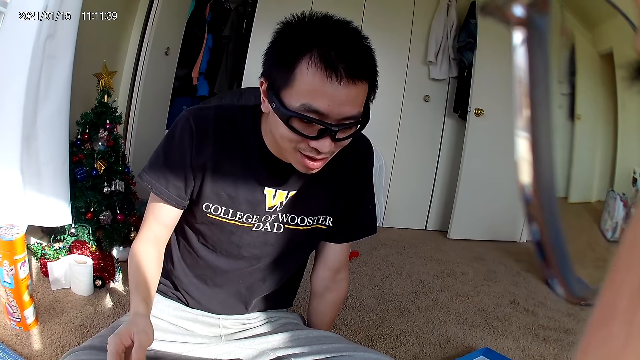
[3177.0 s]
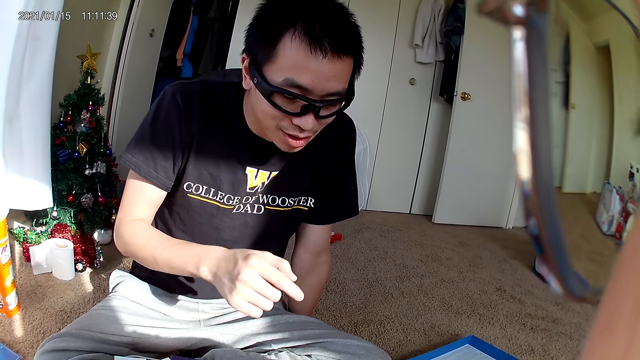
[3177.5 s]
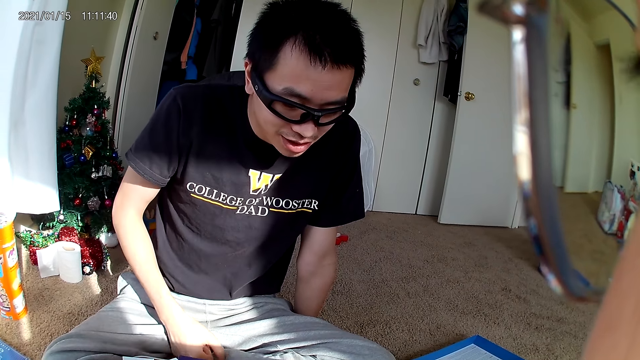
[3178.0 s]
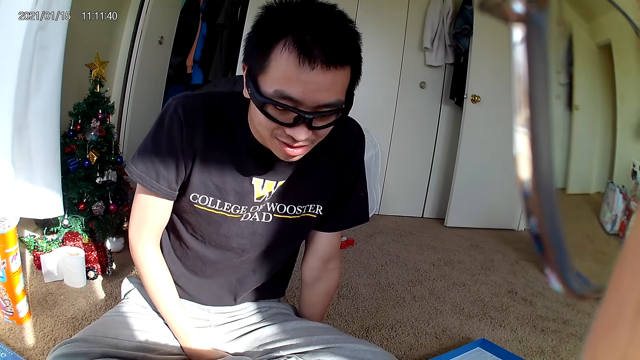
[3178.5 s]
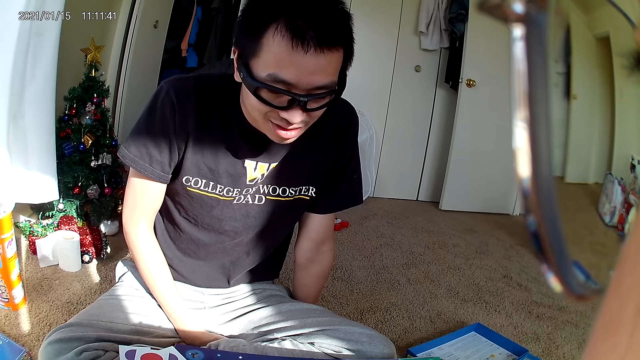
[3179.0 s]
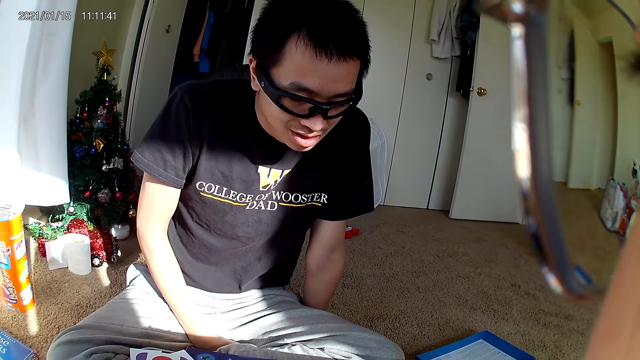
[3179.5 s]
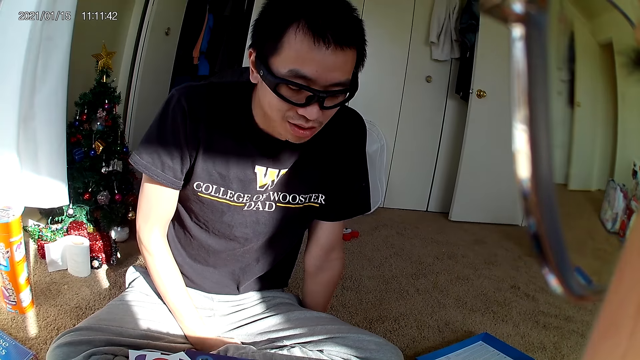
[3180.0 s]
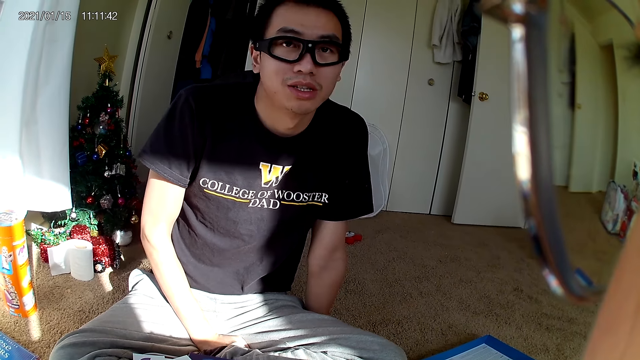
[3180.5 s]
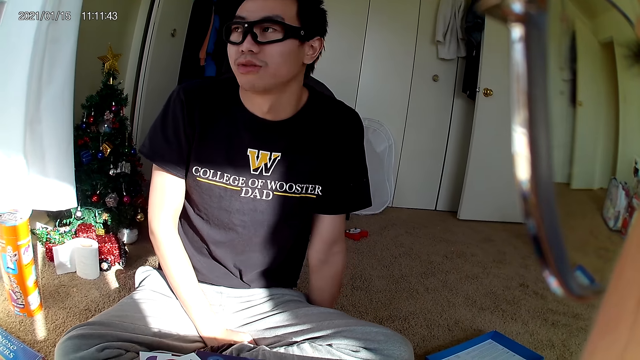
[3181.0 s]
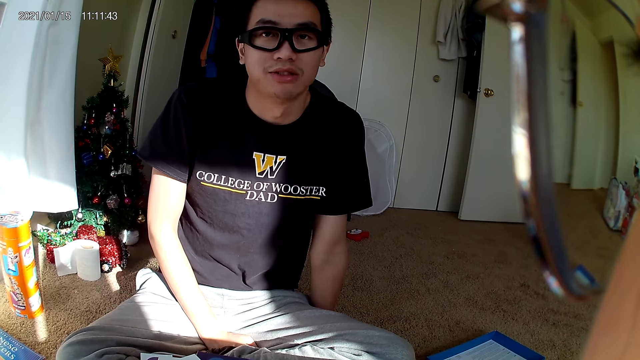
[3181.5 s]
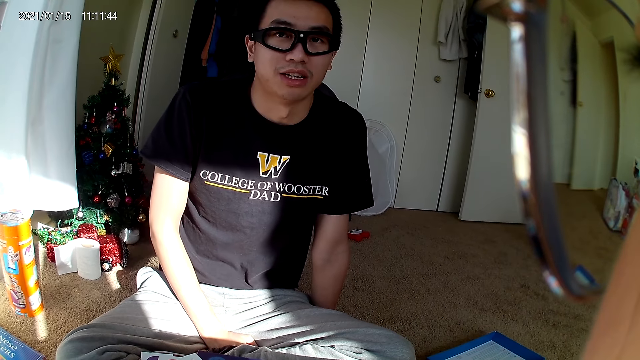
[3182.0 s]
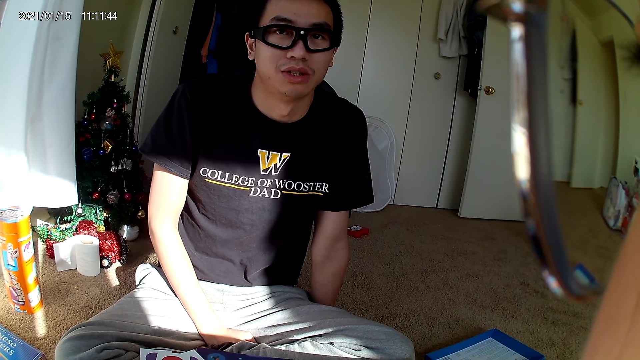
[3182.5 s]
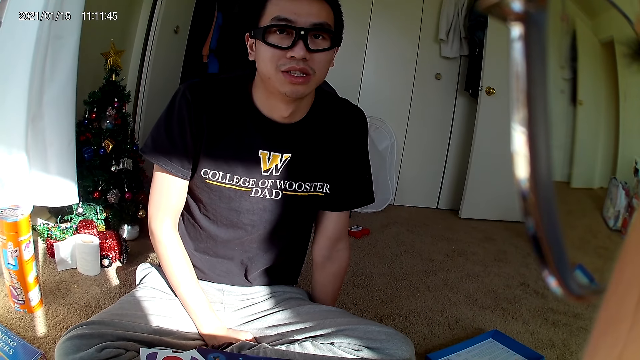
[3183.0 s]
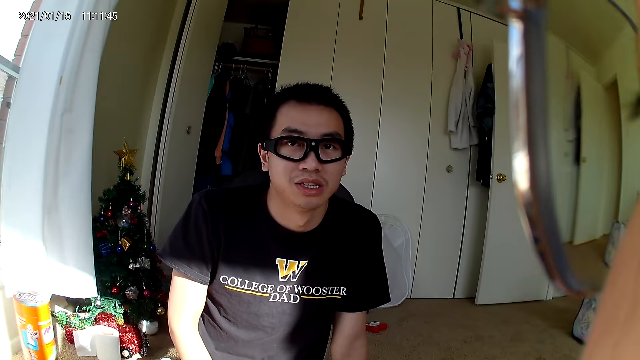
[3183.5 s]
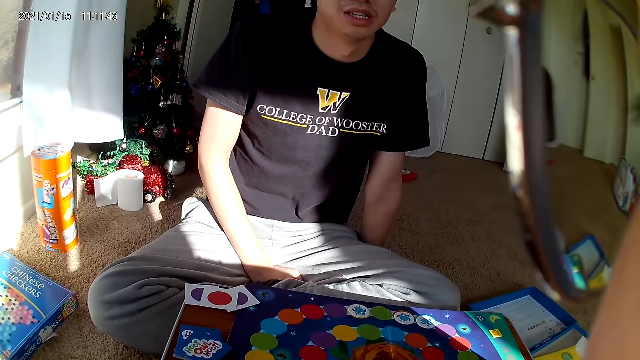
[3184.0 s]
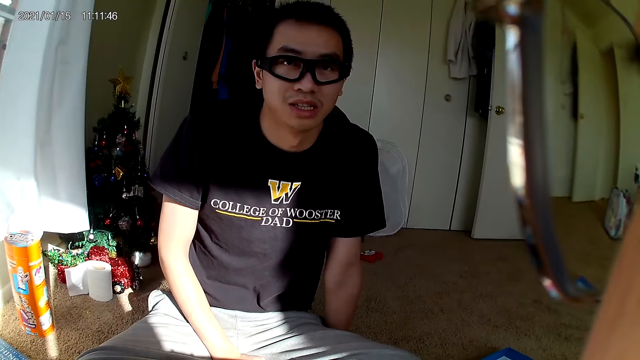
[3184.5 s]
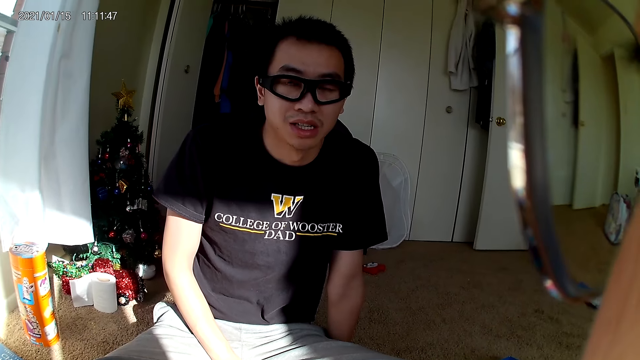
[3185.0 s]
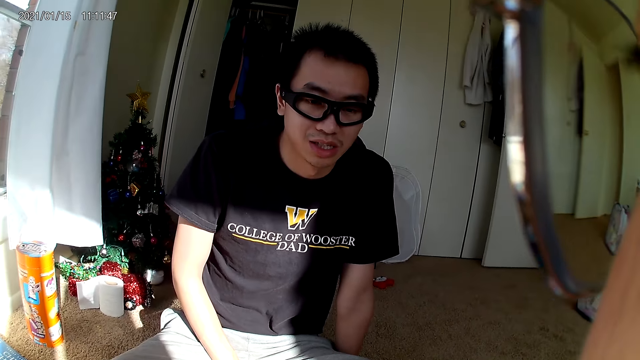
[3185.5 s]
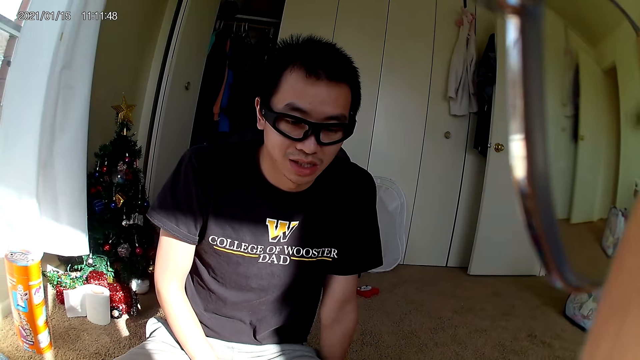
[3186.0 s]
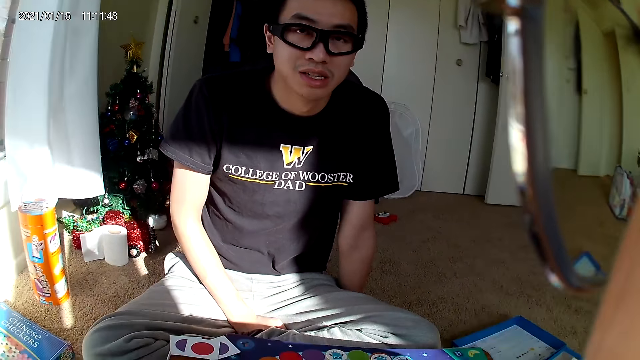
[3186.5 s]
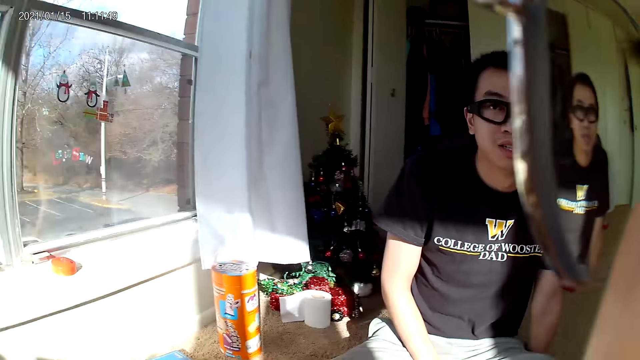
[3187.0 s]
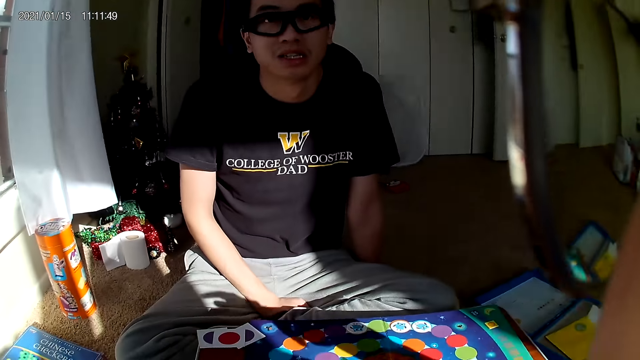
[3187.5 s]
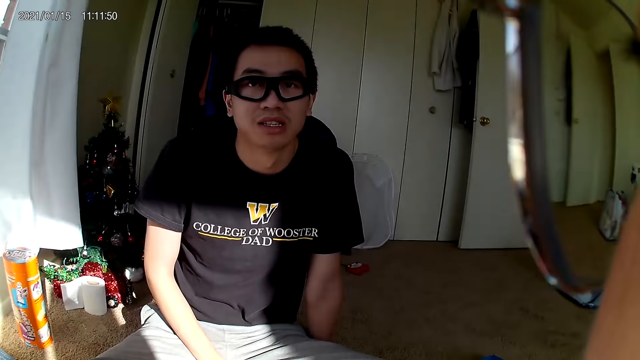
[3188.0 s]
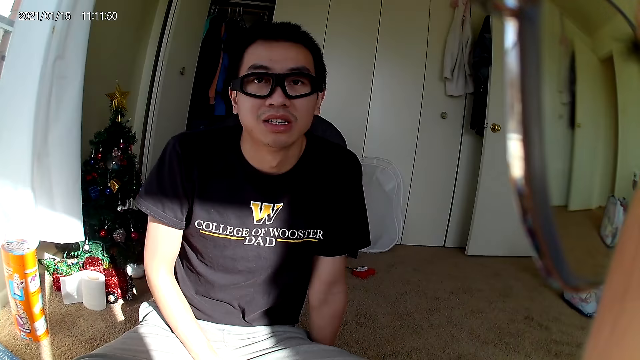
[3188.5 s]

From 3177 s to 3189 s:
A man moves his hands and places his hand on his lap.

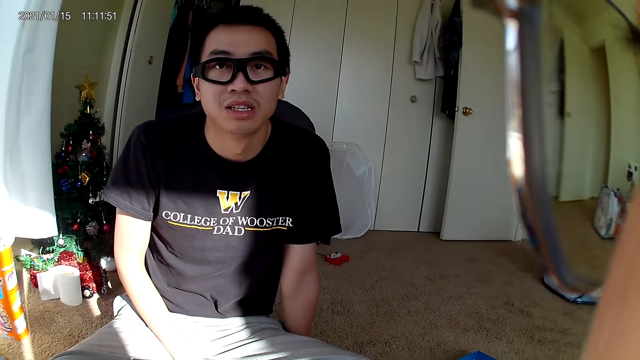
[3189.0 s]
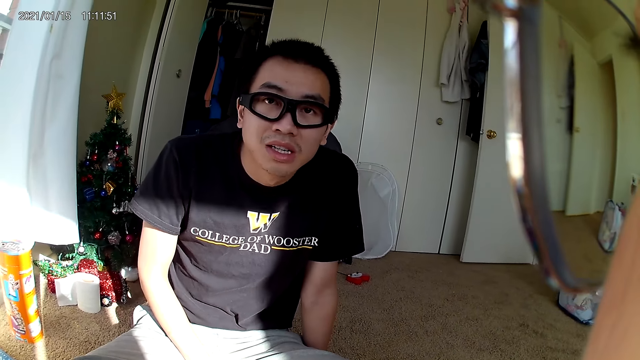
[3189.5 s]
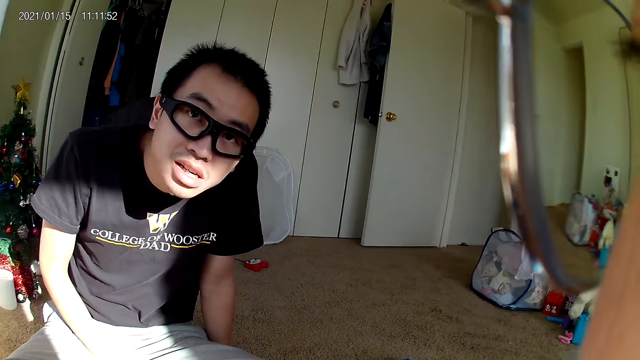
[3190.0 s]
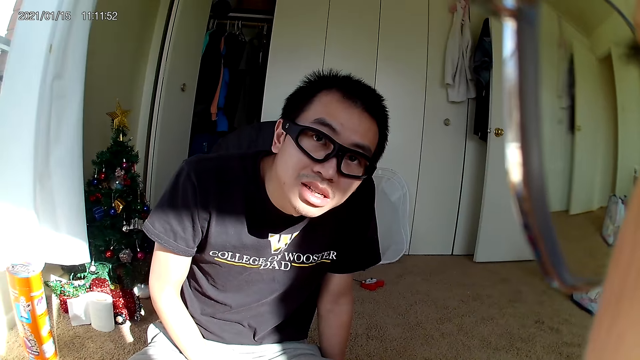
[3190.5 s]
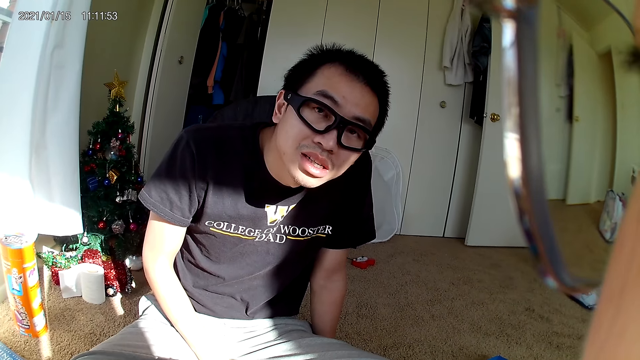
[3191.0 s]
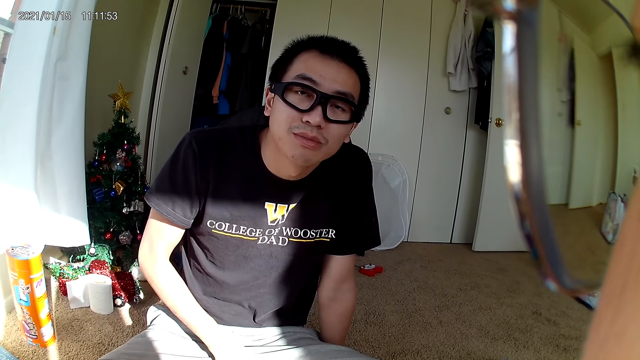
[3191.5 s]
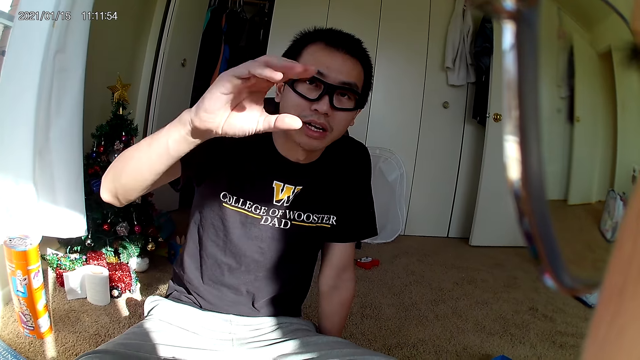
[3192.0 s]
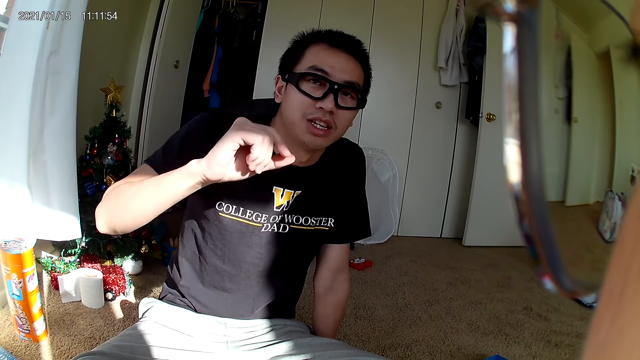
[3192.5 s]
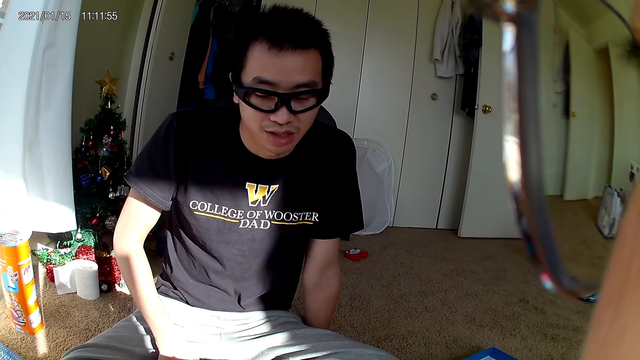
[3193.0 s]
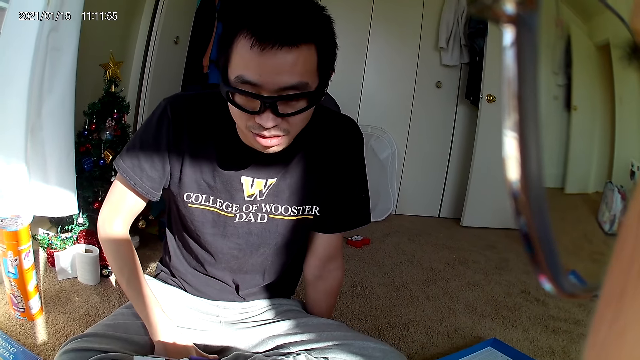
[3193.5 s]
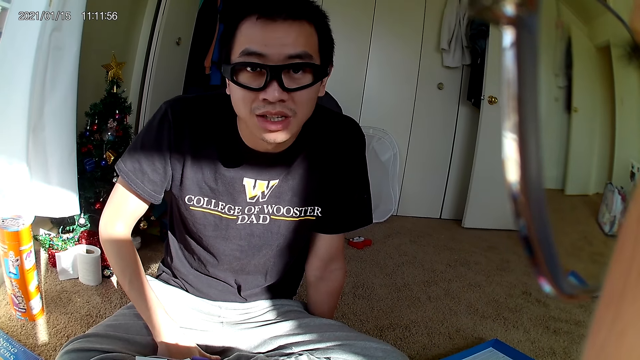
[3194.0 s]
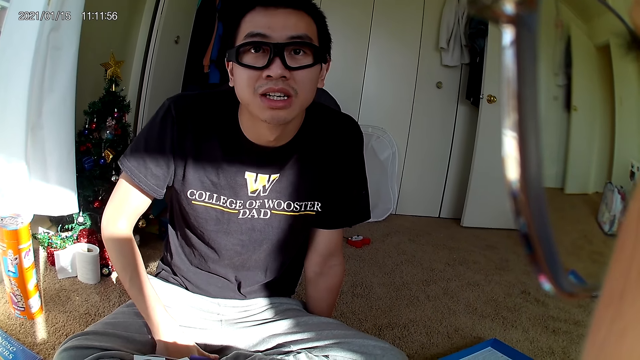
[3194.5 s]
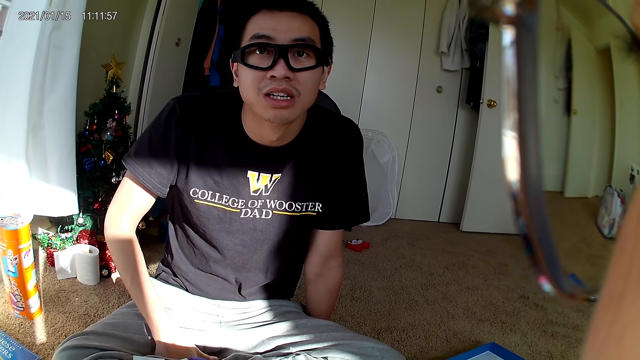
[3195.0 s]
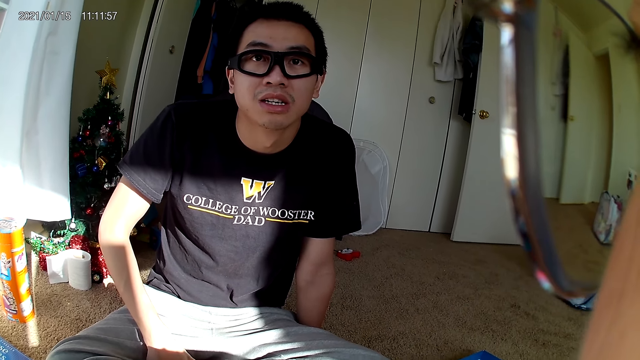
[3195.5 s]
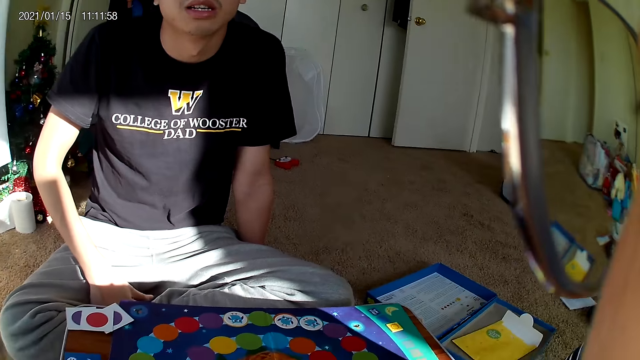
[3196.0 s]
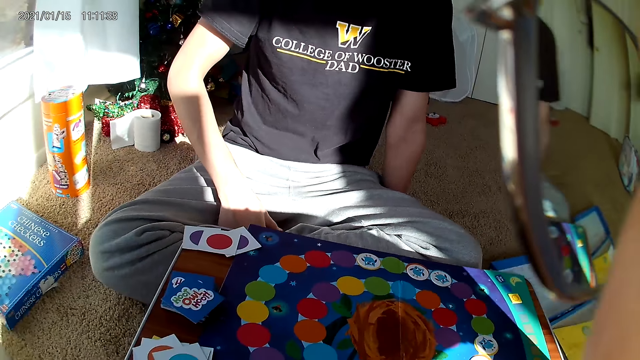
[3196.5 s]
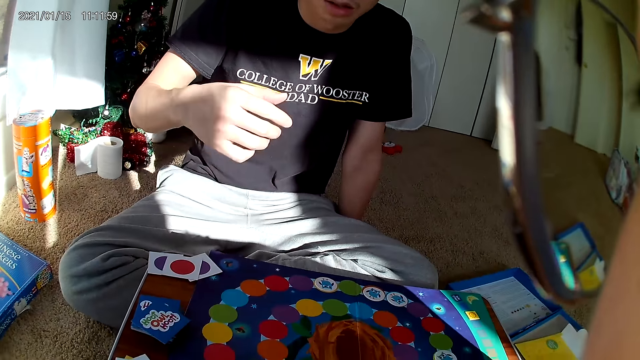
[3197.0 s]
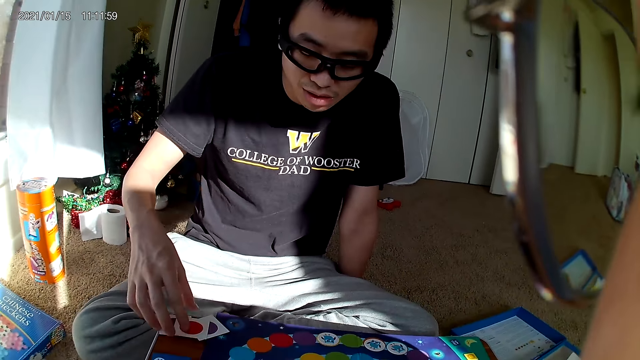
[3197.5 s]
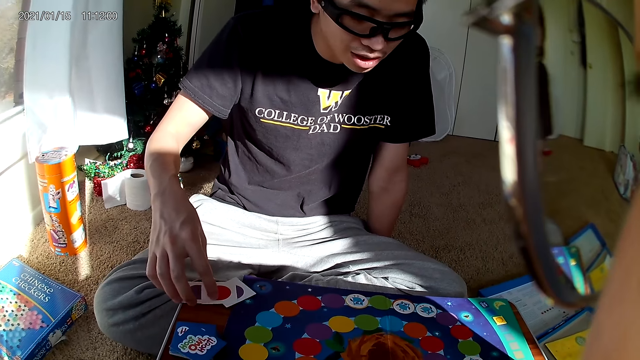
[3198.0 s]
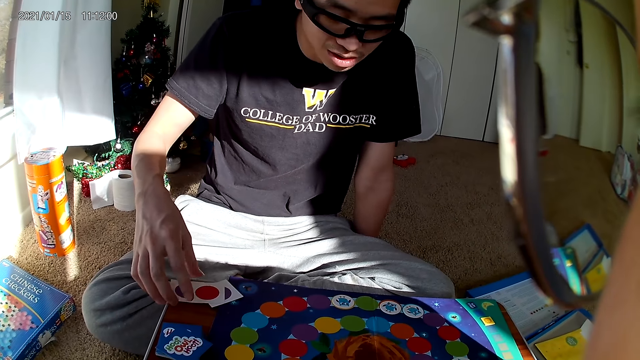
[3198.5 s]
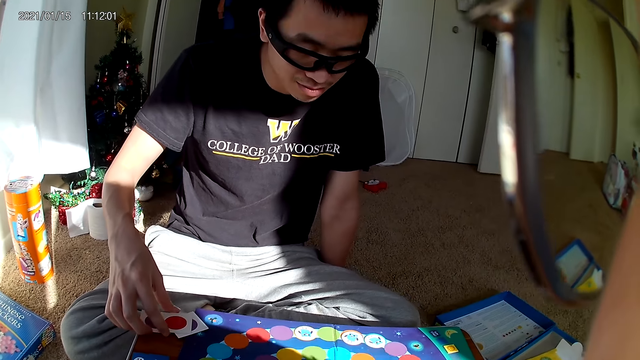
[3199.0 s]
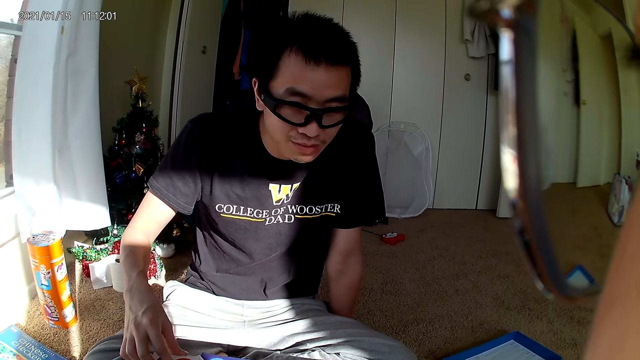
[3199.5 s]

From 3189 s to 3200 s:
A man moves his right hand, drops his hand, and moves his right hand. He touches the playing cards on the board with his right hand.
